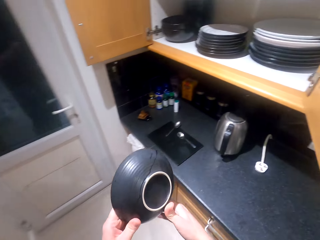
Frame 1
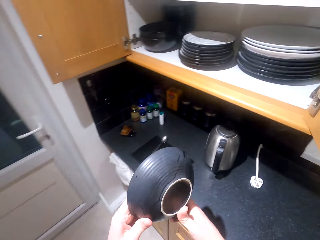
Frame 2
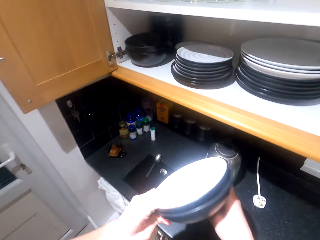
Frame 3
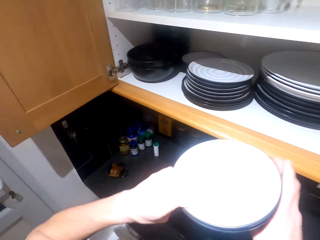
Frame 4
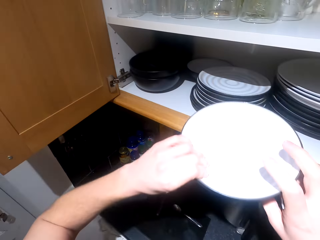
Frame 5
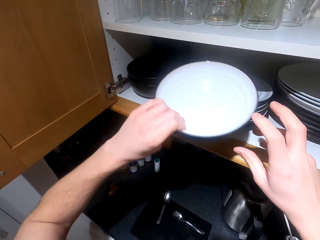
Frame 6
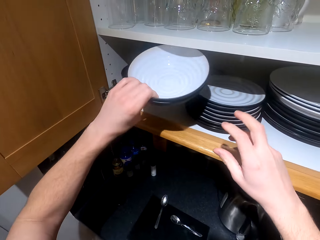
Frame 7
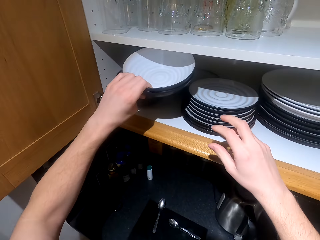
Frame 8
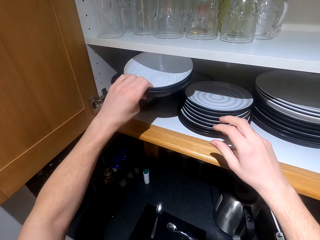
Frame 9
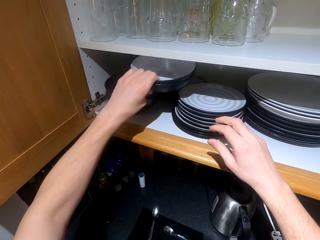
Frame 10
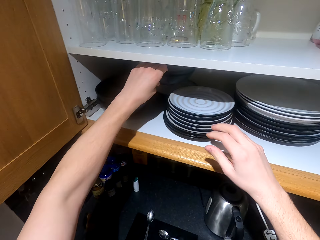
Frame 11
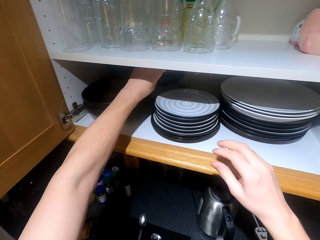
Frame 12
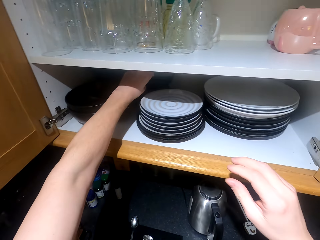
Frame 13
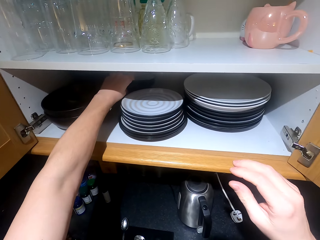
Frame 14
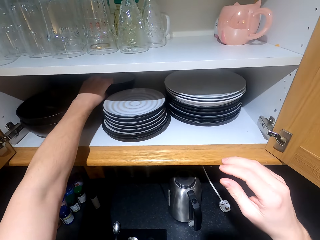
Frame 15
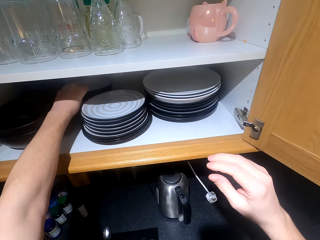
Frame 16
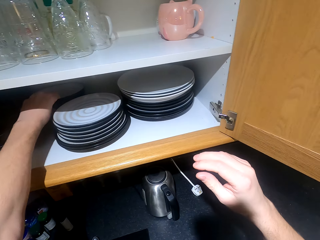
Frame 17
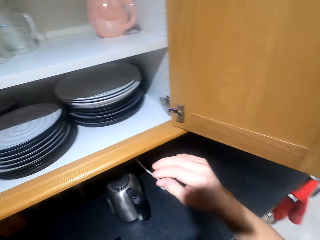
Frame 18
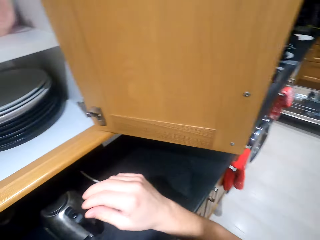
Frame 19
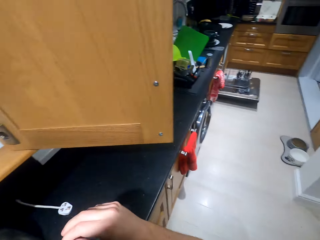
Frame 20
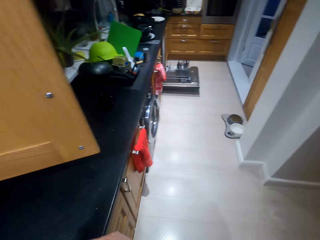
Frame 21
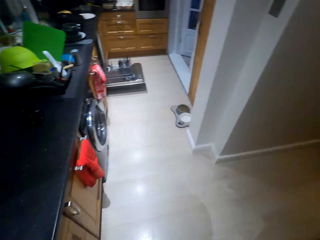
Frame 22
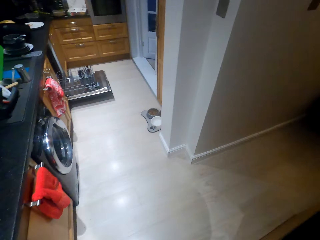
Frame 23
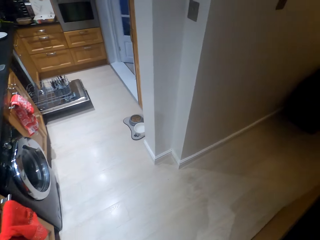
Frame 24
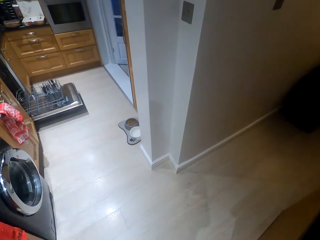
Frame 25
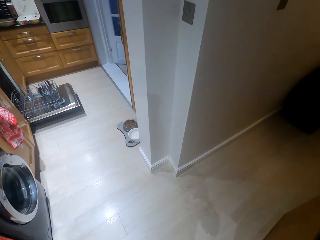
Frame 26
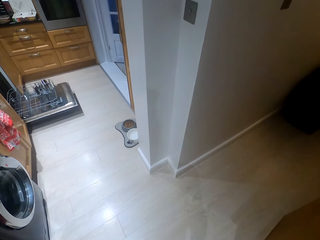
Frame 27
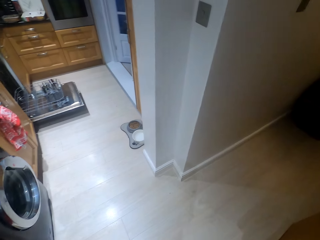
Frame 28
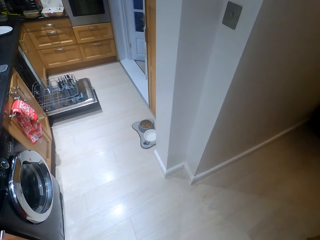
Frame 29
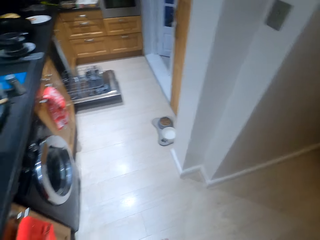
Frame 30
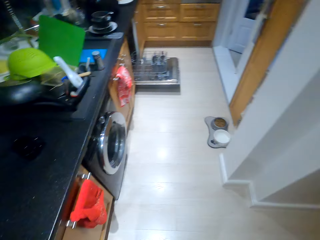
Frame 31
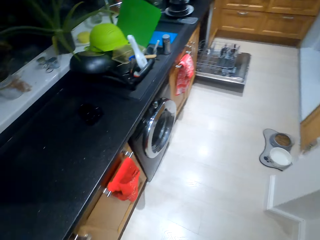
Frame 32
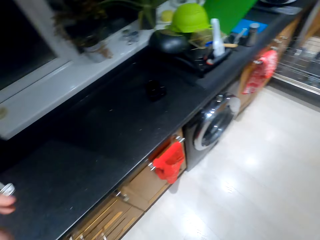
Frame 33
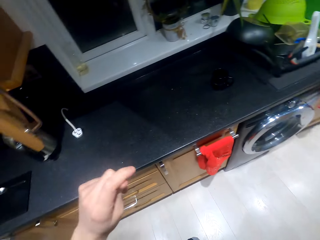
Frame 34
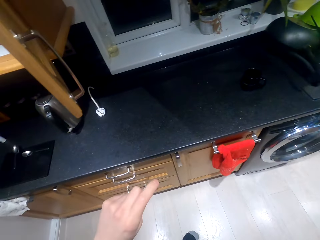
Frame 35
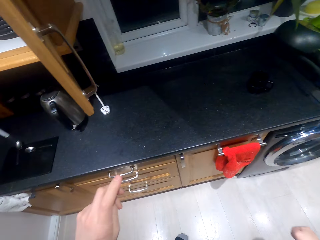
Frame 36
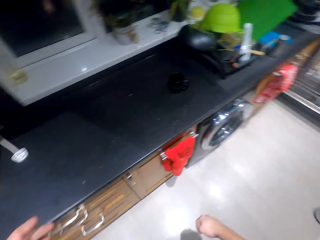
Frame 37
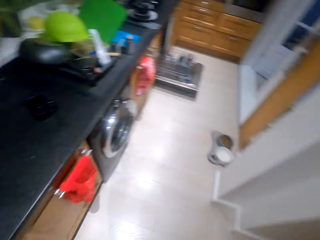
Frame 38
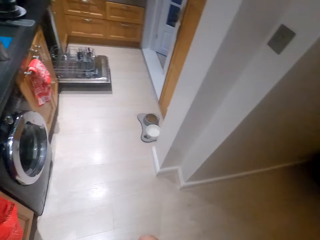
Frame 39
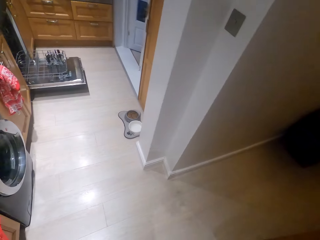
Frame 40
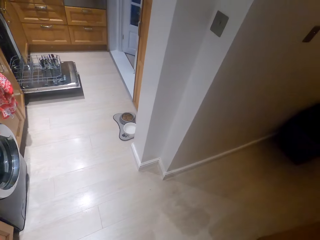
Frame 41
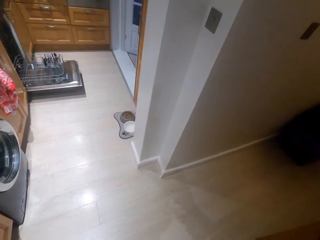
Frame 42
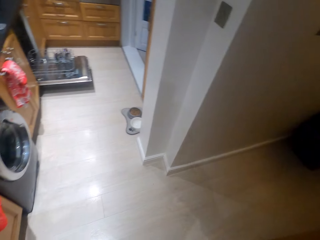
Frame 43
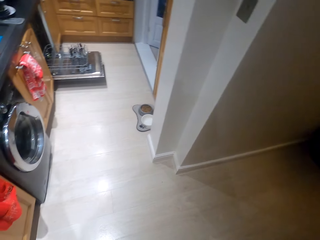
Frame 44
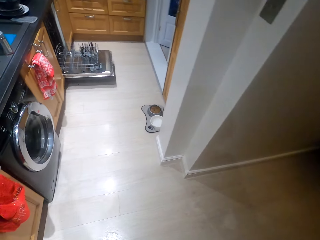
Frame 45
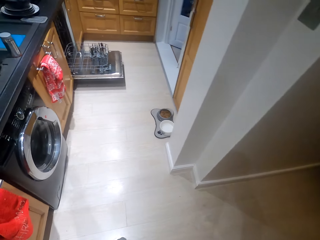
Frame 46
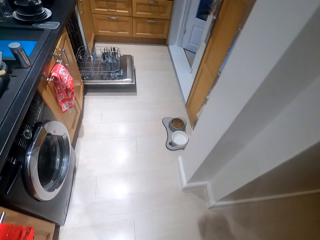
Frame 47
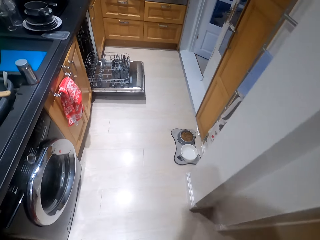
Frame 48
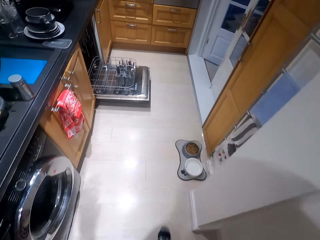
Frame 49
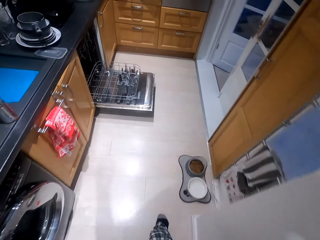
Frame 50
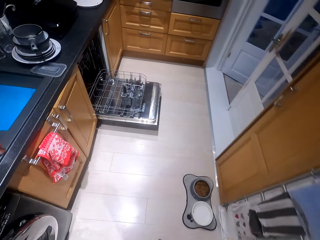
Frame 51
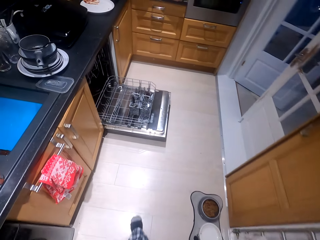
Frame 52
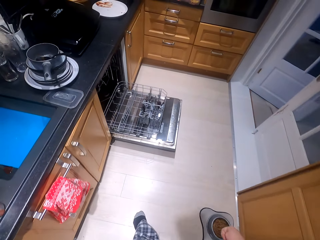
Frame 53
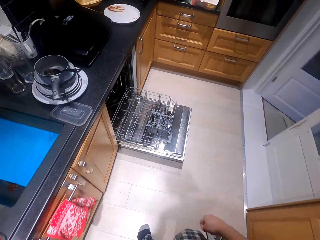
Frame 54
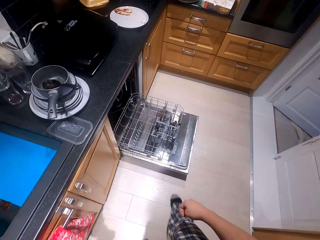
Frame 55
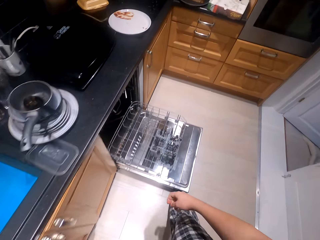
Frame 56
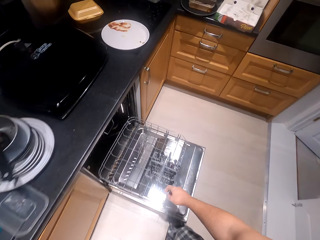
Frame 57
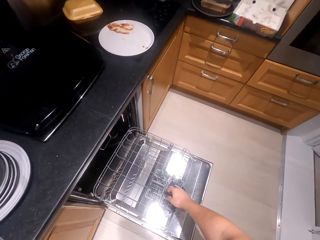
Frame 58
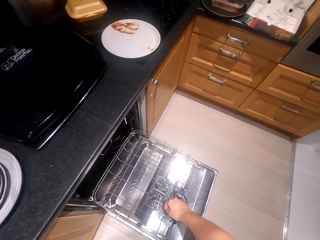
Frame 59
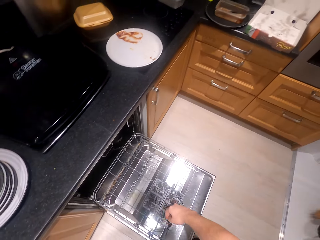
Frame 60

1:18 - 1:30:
The camera wearer puts the plate in the cabinet. They walk. They look around. They walk.

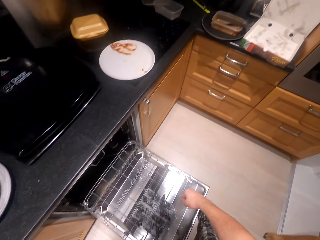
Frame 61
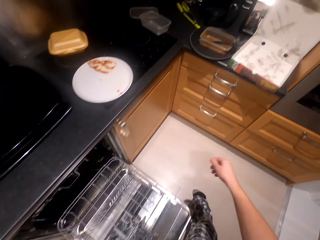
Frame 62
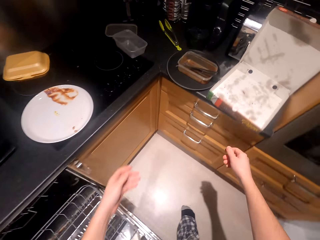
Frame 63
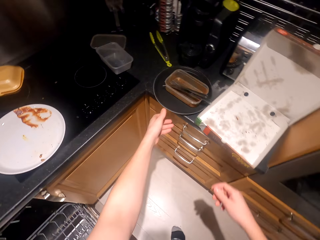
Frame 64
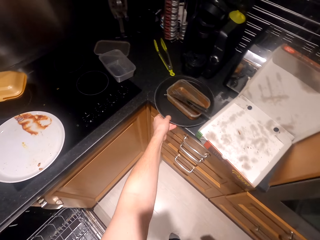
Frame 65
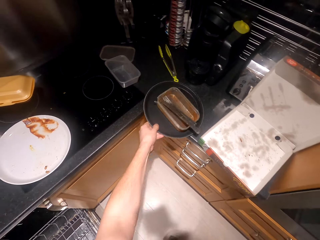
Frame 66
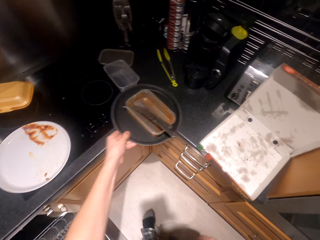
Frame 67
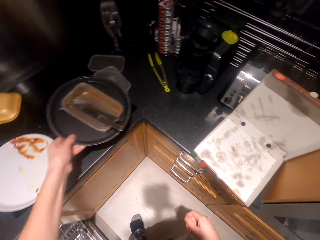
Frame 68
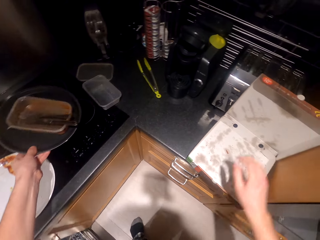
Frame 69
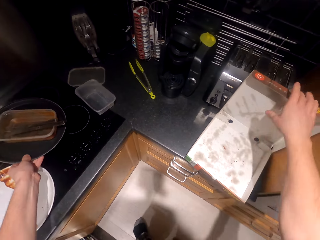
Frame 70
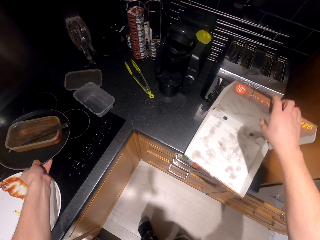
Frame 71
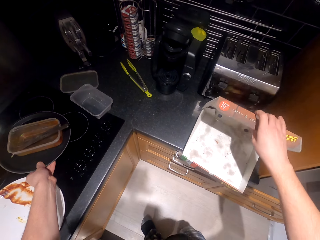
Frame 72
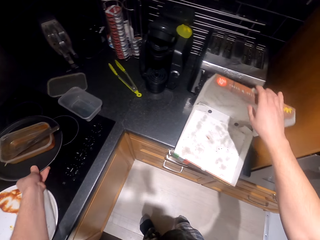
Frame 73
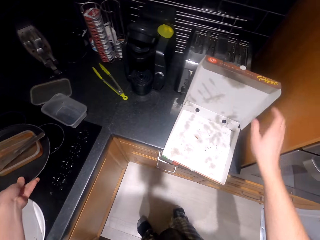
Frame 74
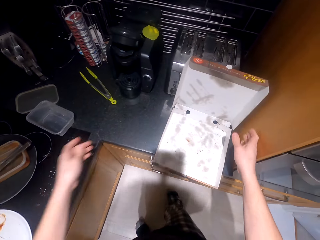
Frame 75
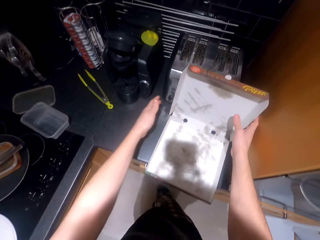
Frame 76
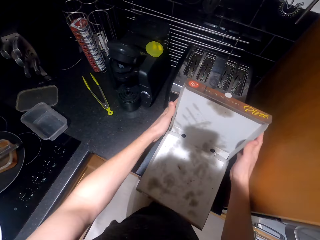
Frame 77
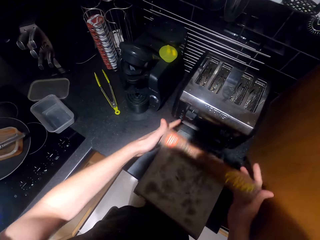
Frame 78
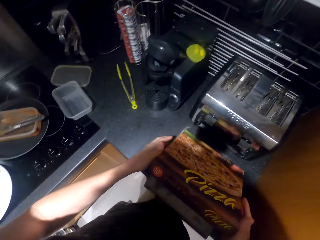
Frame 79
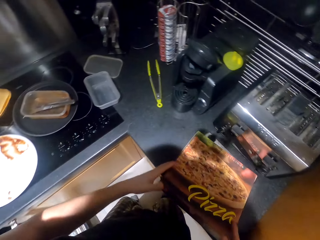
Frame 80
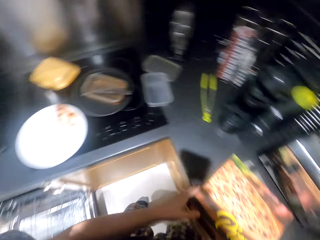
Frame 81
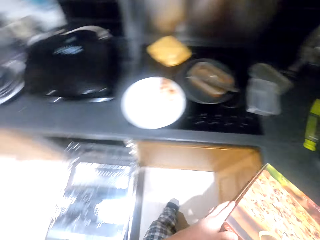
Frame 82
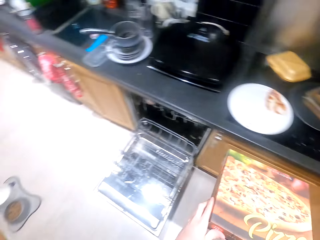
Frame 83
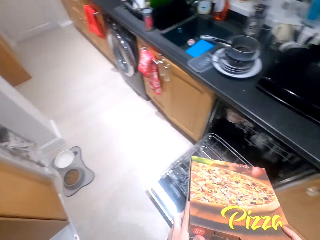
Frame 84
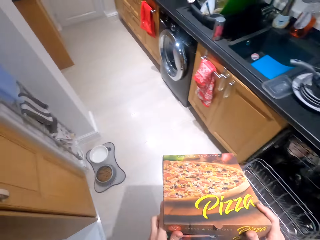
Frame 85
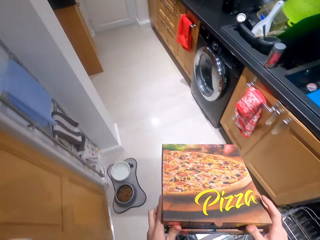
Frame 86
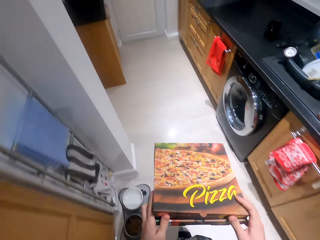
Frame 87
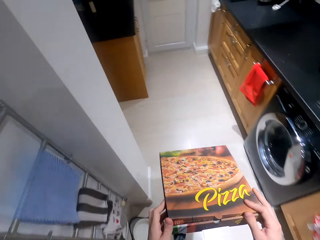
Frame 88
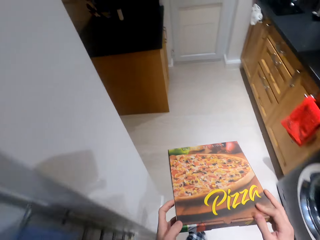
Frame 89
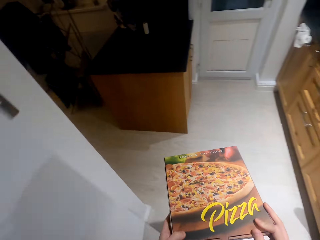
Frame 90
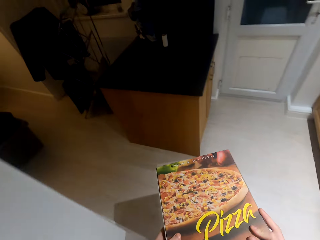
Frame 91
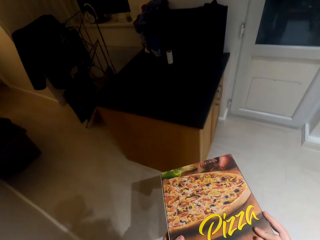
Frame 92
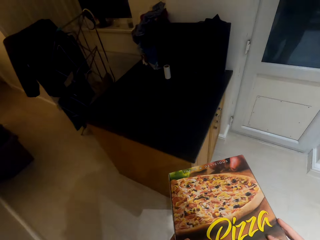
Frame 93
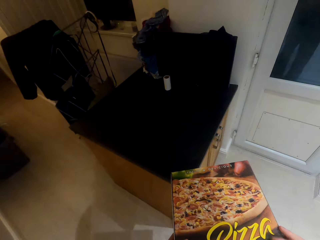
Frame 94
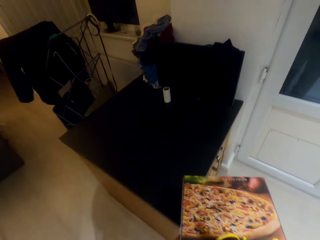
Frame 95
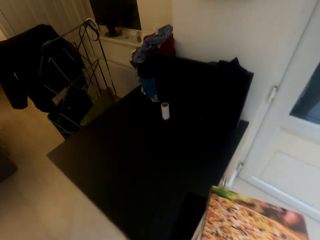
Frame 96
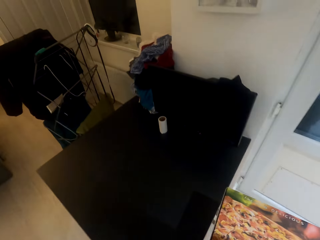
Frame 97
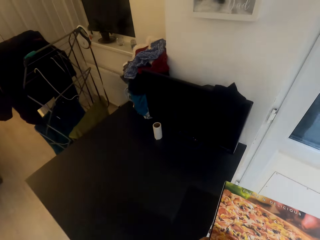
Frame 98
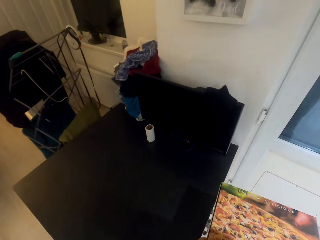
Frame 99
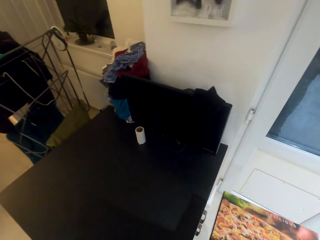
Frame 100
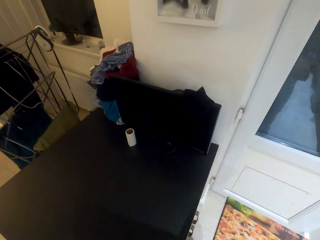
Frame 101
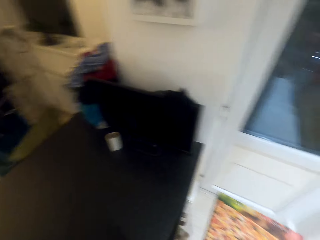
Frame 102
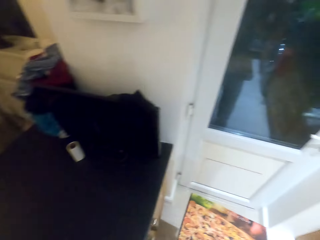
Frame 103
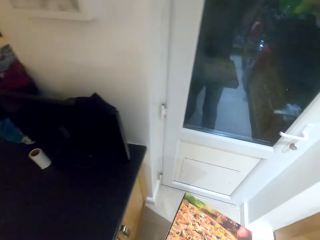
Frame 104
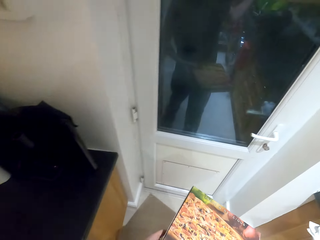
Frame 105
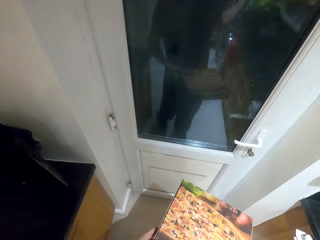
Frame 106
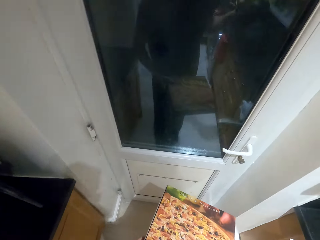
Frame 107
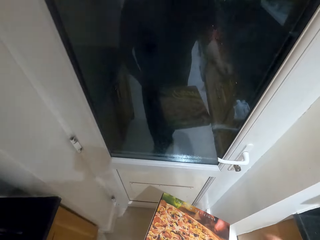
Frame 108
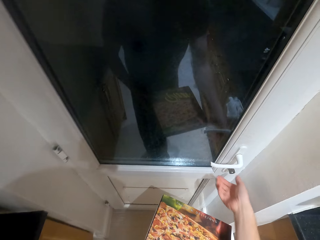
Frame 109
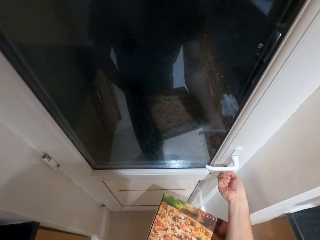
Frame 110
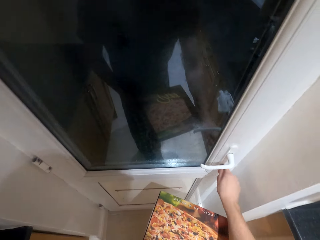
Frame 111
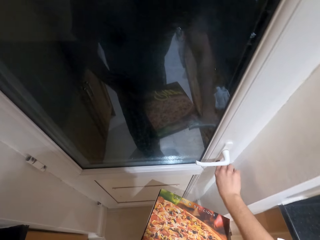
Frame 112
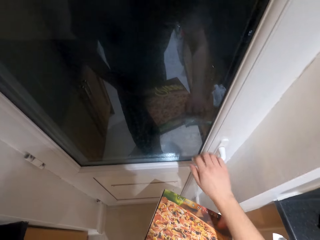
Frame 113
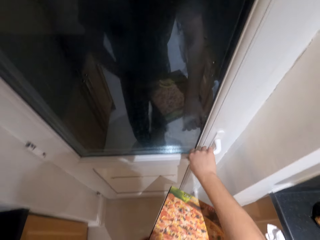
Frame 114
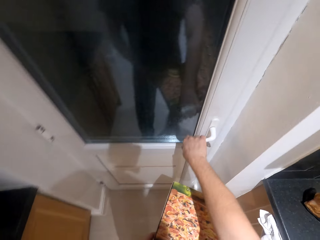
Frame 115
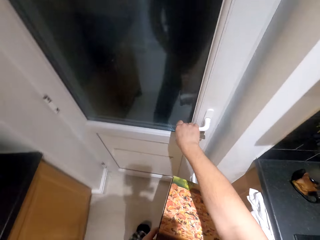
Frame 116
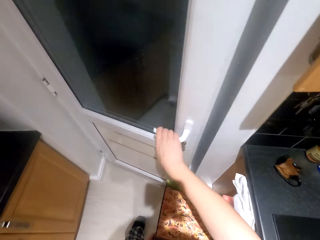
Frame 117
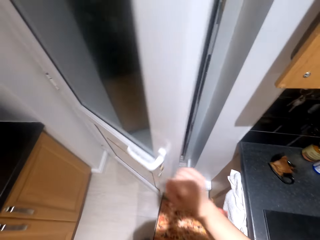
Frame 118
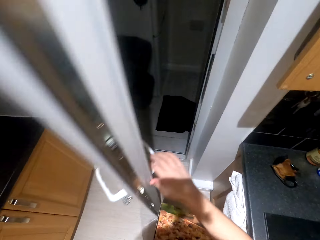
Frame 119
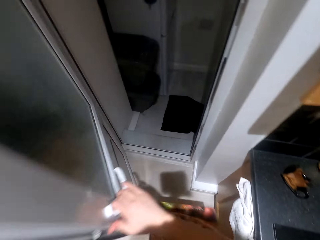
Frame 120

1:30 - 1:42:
The camera wearer holds the cutlery rack. They walk, move the utensils. They pick up a plate from the kitchen surface. They fold the box on the surface. They pick up the box. They walk. They open the door.
